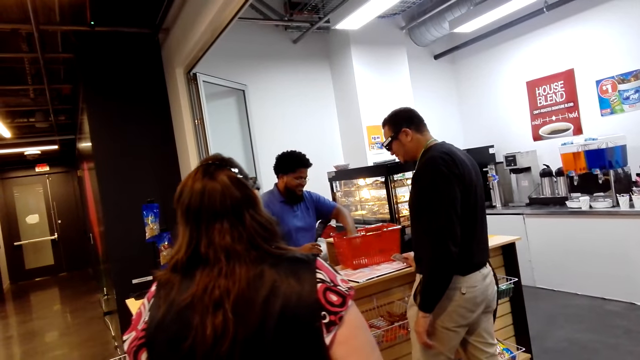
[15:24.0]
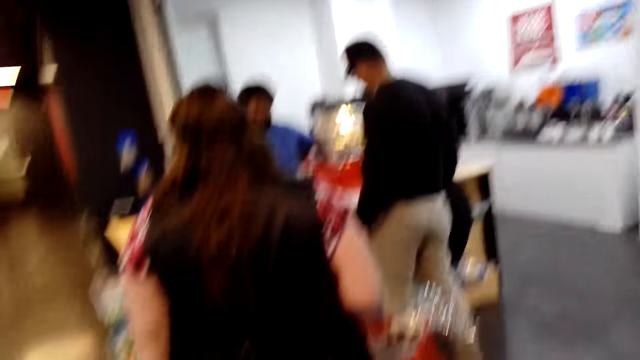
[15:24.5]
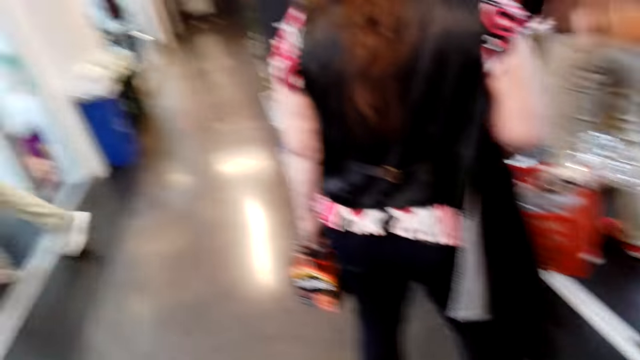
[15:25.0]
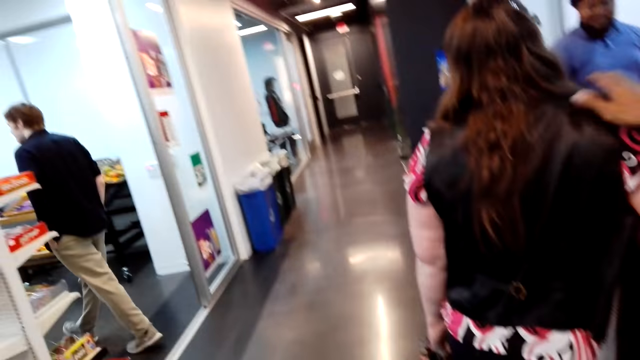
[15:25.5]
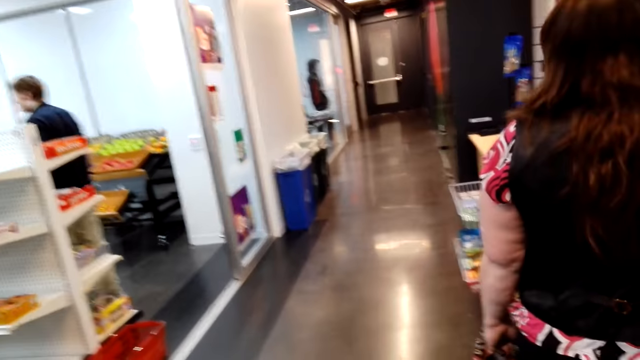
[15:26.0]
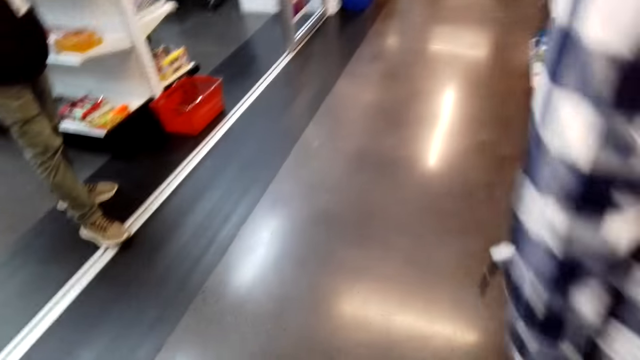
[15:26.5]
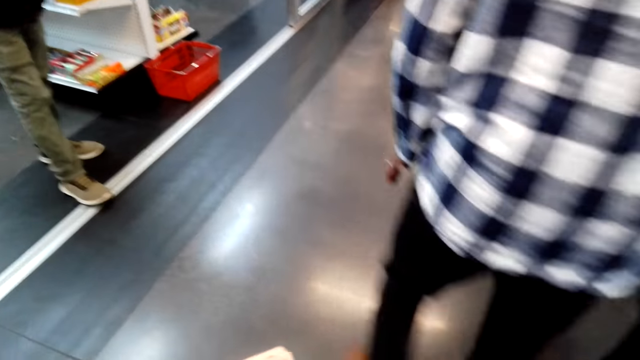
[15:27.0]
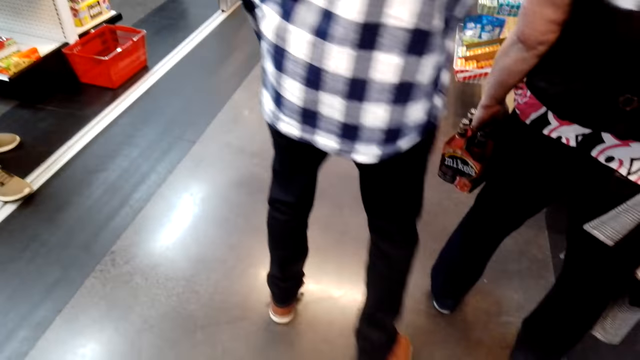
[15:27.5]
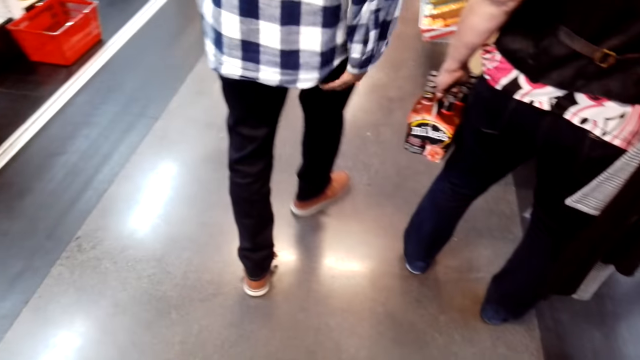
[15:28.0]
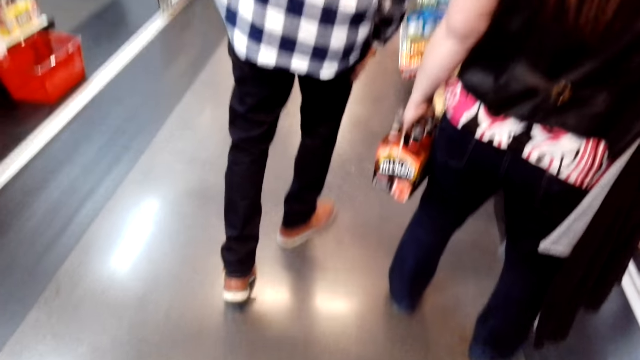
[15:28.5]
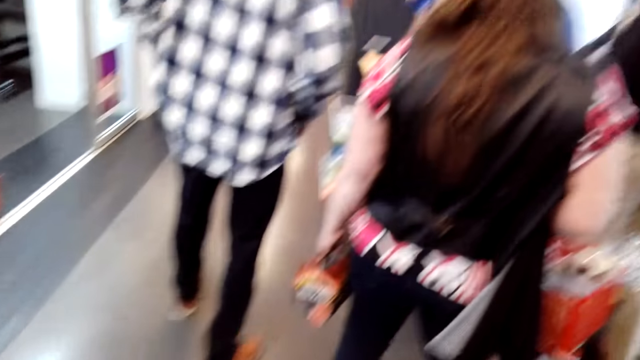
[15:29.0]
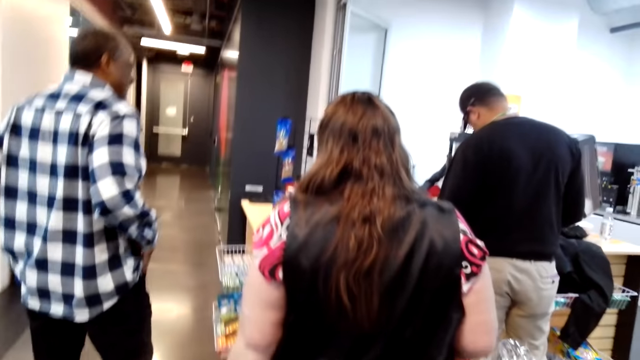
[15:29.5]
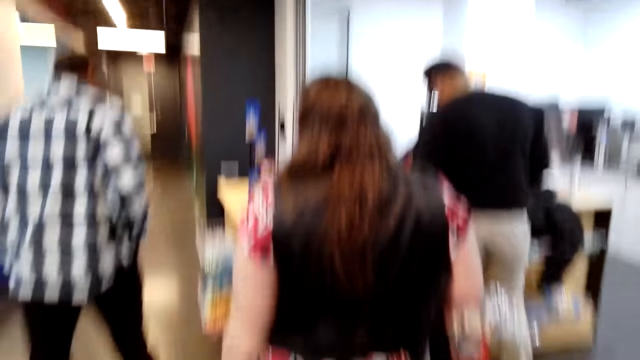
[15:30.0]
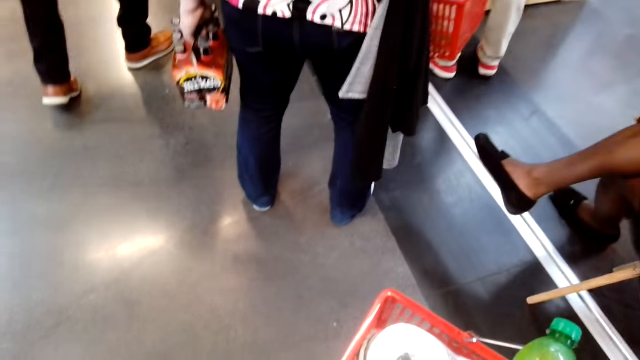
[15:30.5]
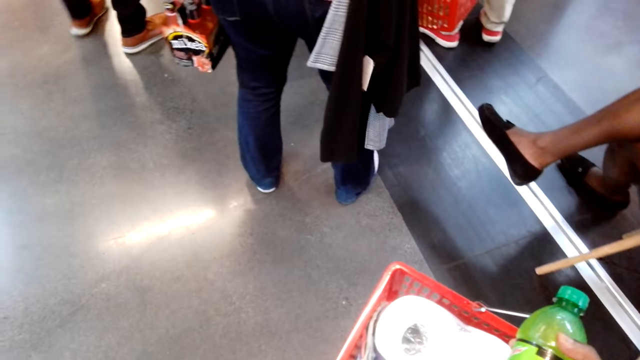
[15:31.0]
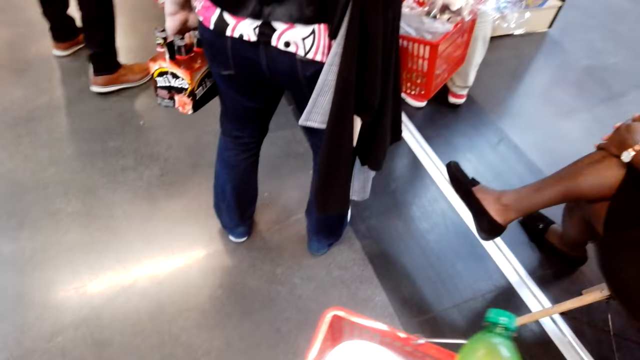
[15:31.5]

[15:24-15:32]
The camera wearer looks around.

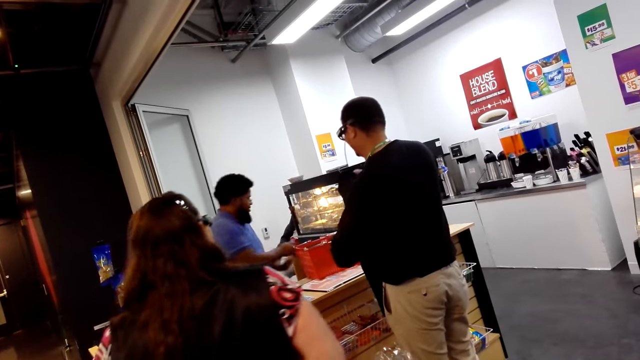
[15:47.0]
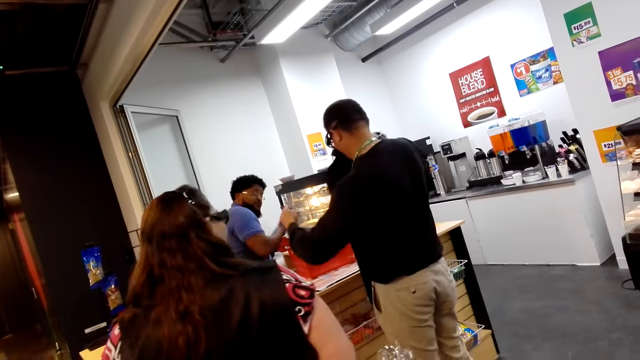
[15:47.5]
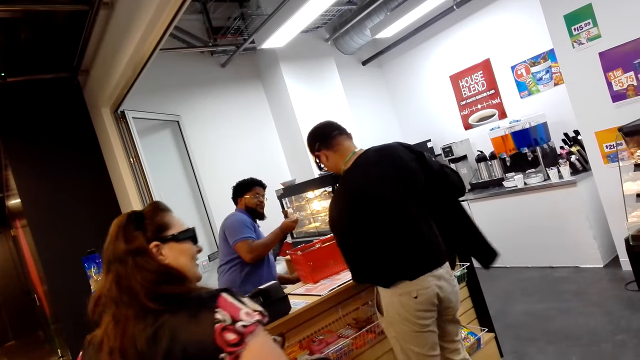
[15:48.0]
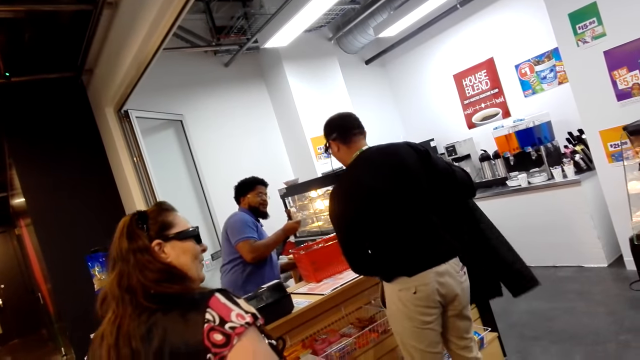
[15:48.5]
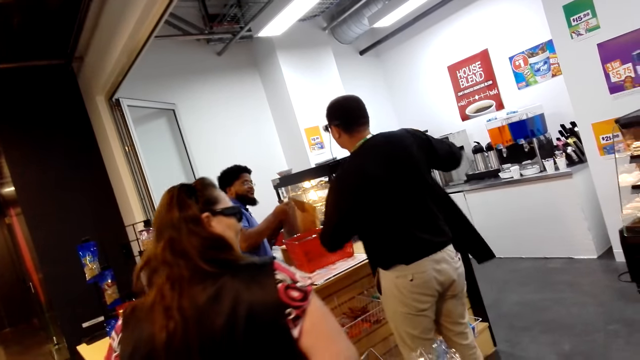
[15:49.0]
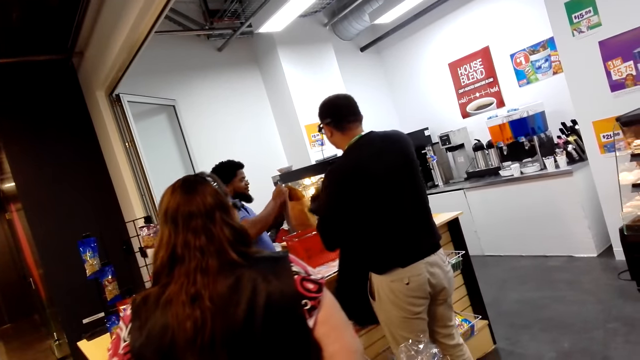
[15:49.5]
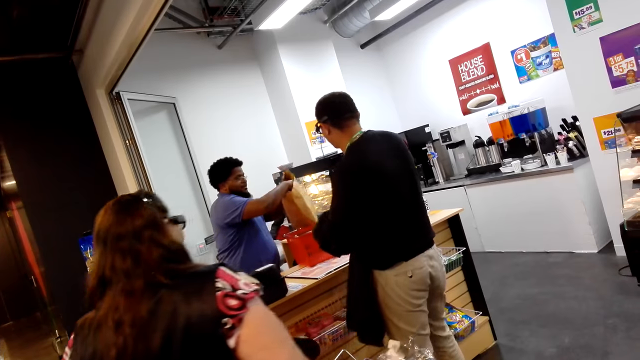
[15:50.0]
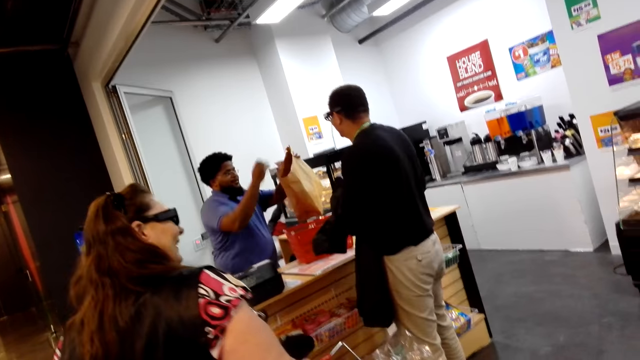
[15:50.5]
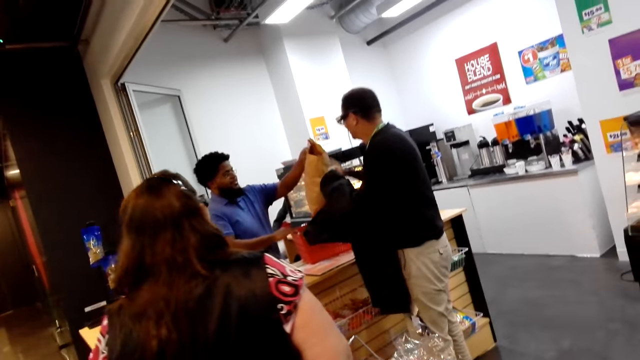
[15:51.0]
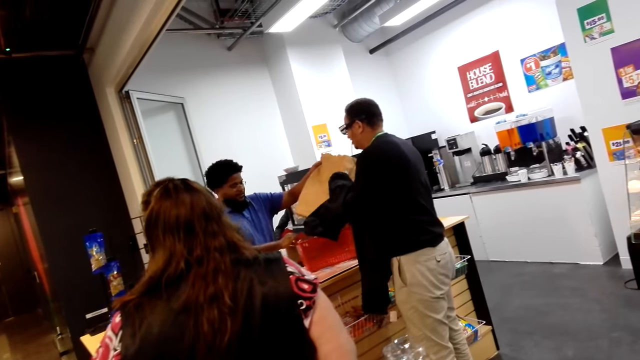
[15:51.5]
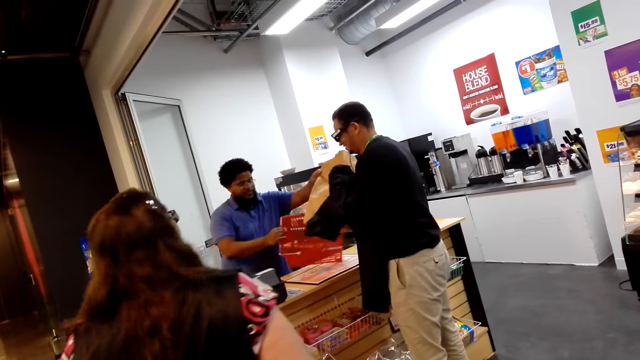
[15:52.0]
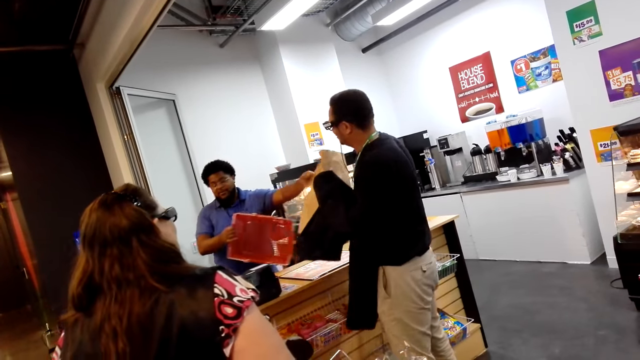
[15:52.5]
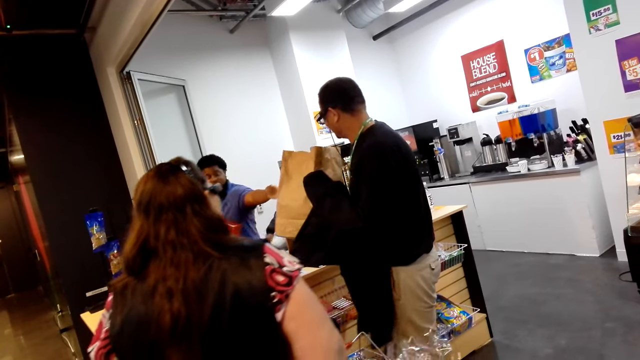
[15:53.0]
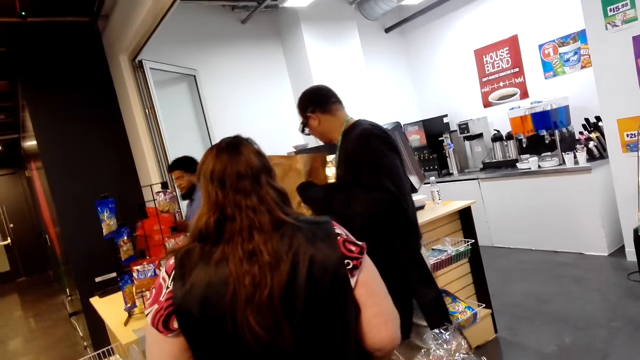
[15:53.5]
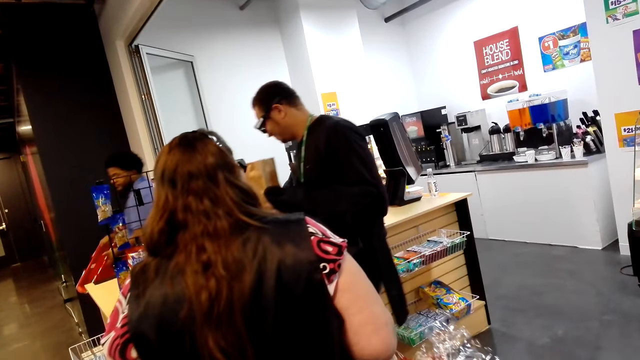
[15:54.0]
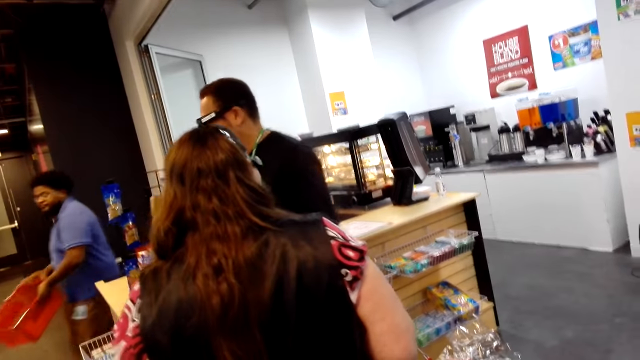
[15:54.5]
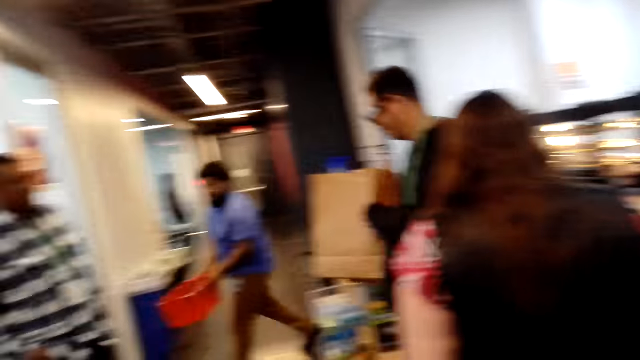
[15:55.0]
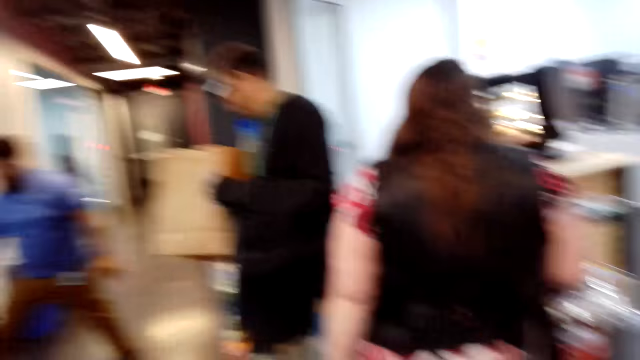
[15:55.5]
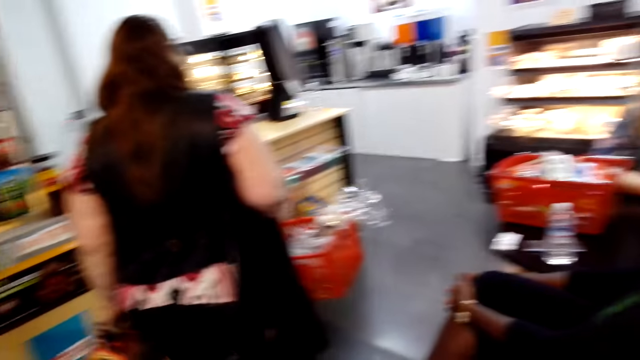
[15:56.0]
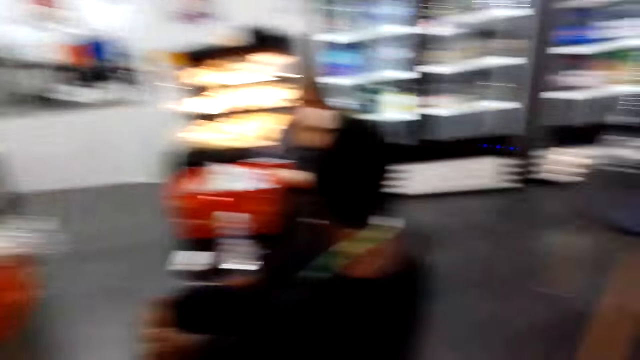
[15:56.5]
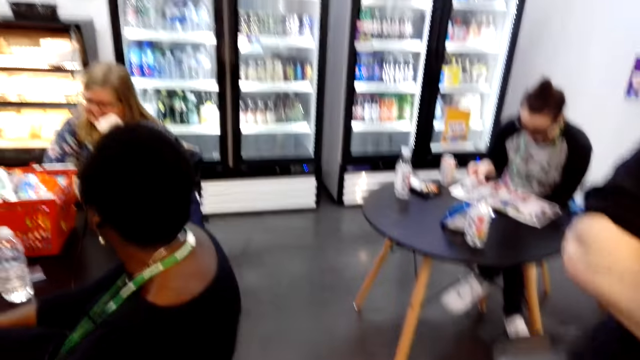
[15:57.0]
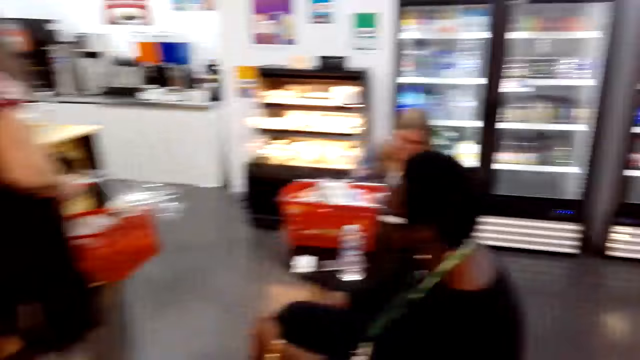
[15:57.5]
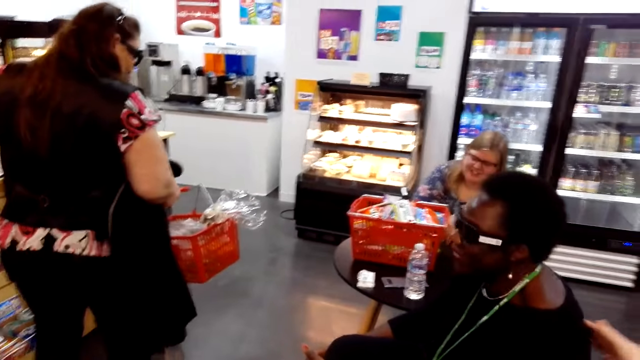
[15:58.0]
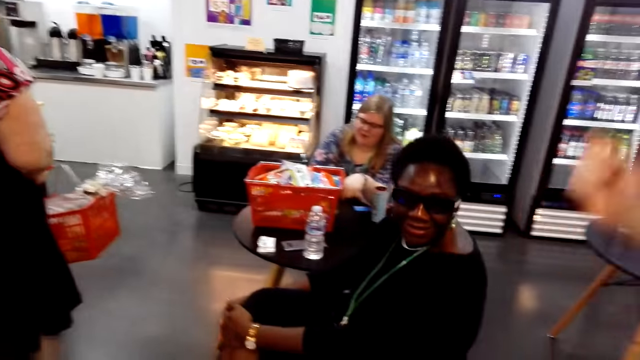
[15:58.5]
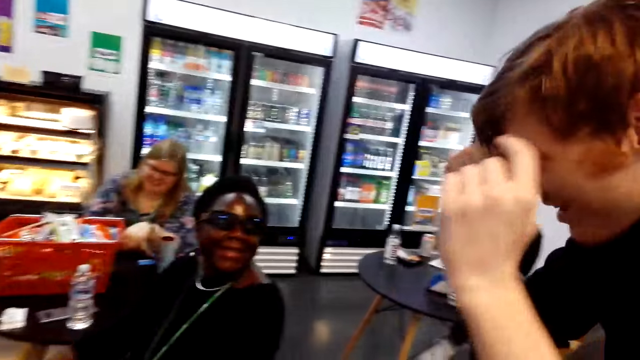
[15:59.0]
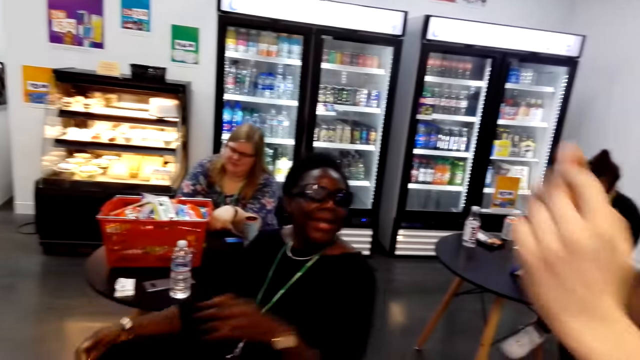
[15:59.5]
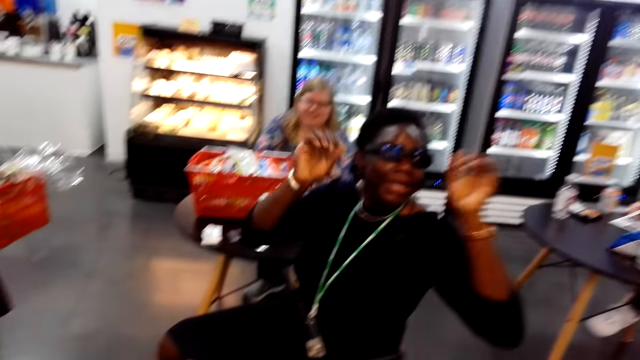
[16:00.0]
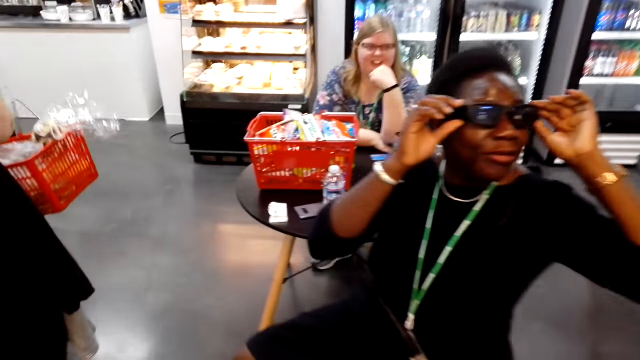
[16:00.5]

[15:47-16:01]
A man picks a khaki bag. The man puts something in the khaki bag. Another man picks the khaki bag. The first man picks a shopping basket. The first man walks in the supermarket. The other man walks in the supermarket.
